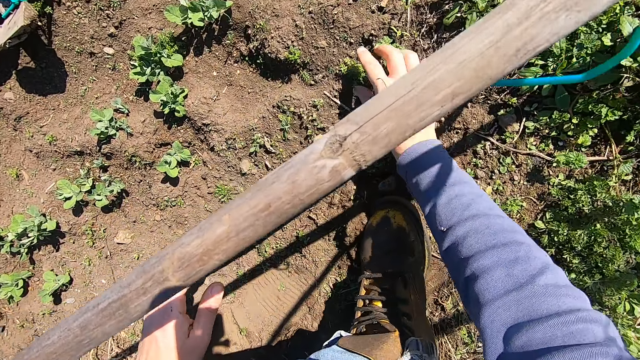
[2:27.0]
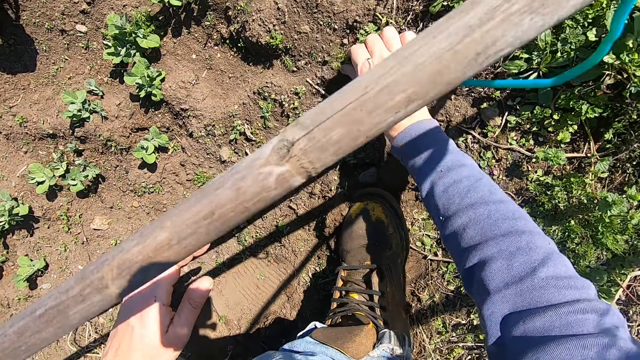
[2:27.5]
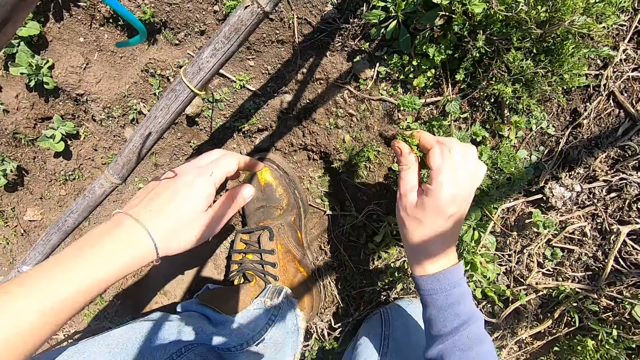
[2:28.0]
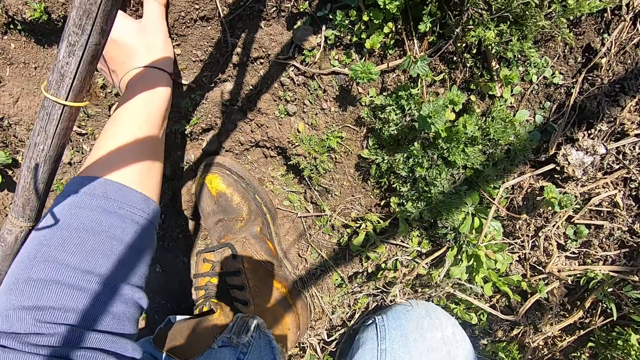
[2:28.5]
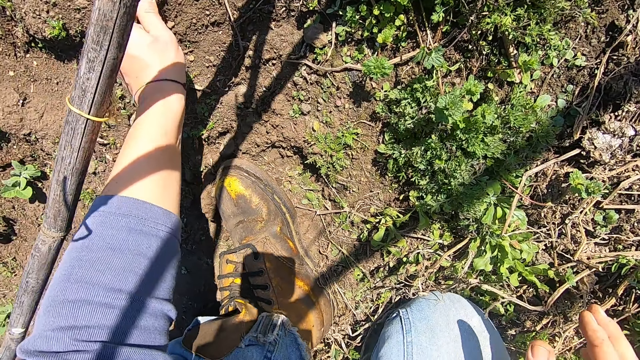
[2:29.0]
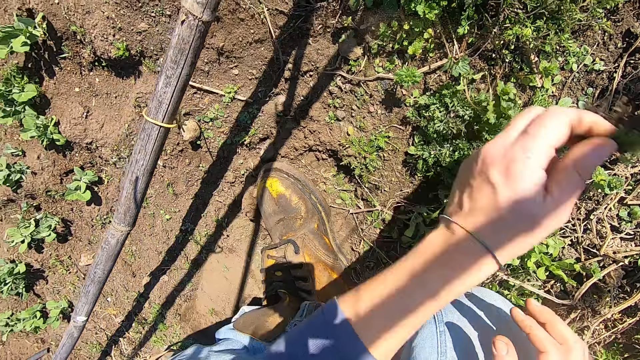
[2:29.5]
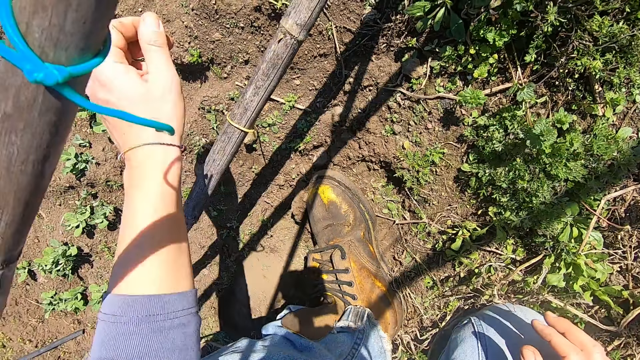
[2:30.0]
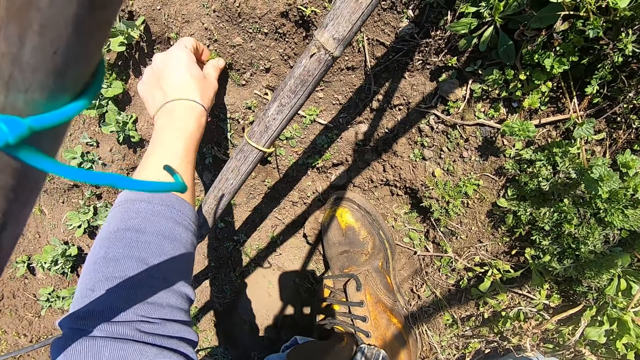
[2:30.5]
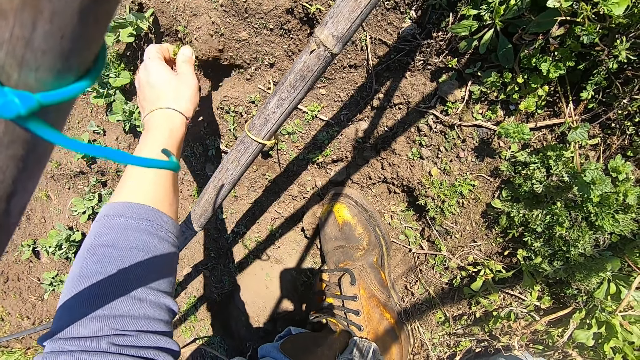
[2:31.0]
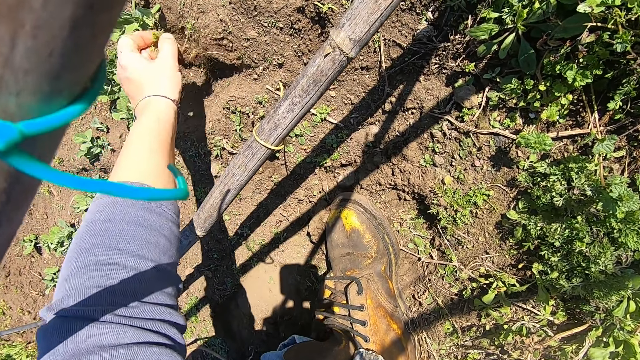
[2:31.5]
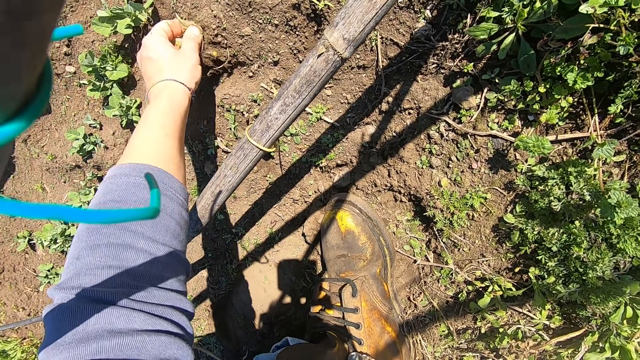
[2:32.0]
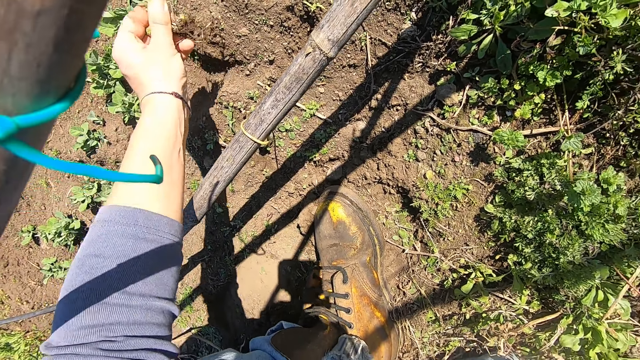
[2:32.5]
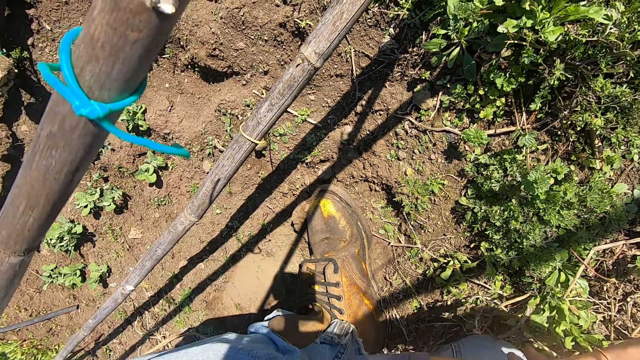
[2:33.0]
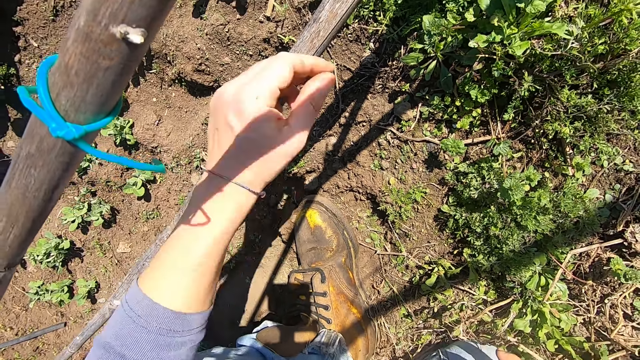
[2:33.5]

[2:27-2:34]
The camera wearer pulls out a weed plant from the ground with his right hand. He pulls out a weed plant from the ground with his left hand. He throws the weed plant away with his left hand. He pulls out a weed plant from the ground with his left hand. He holds the weed. He uproots another weed. He throws the weed plant away with his left hand.

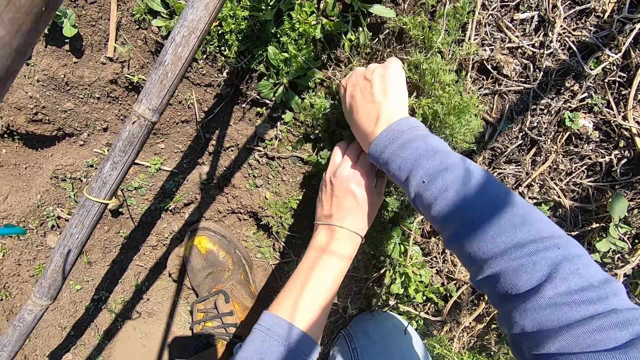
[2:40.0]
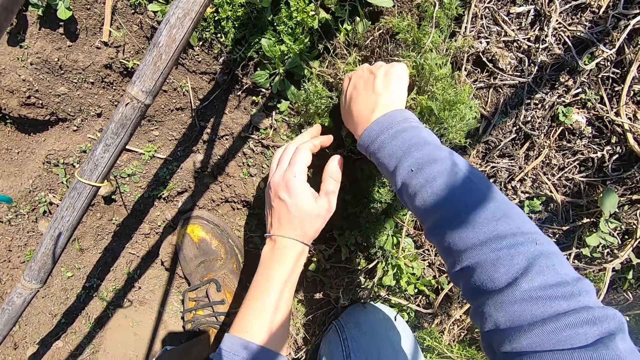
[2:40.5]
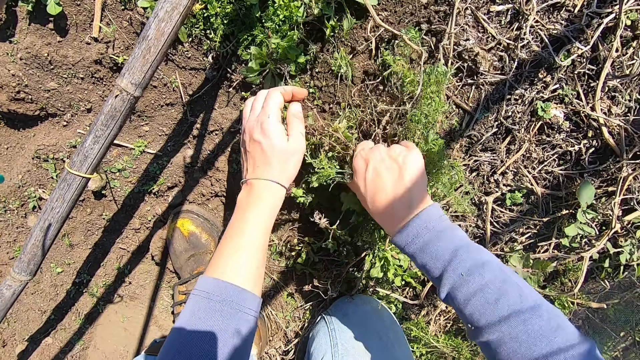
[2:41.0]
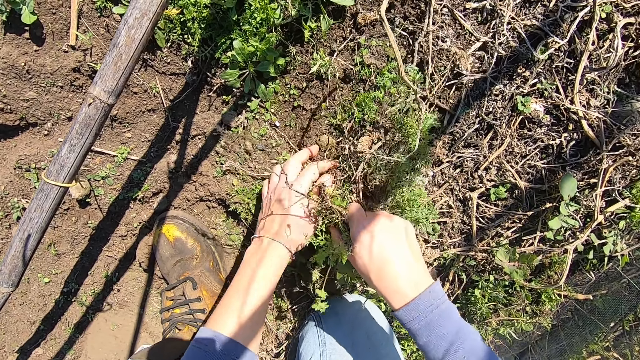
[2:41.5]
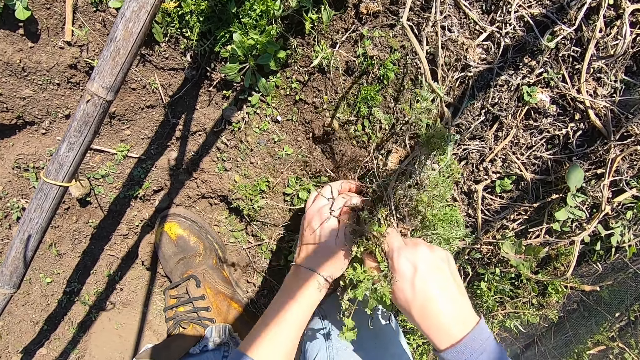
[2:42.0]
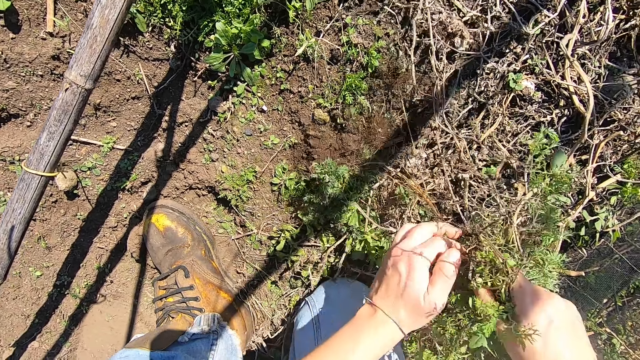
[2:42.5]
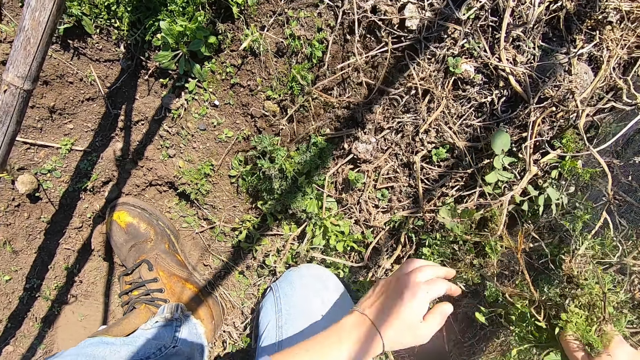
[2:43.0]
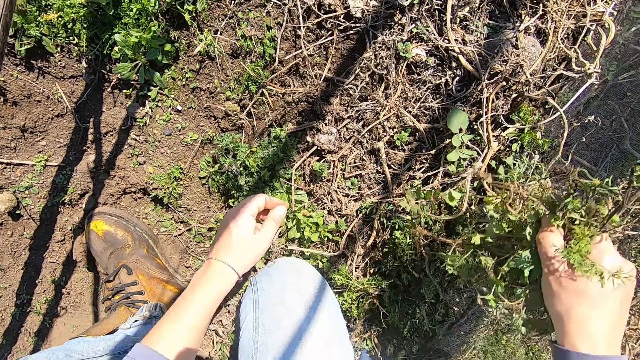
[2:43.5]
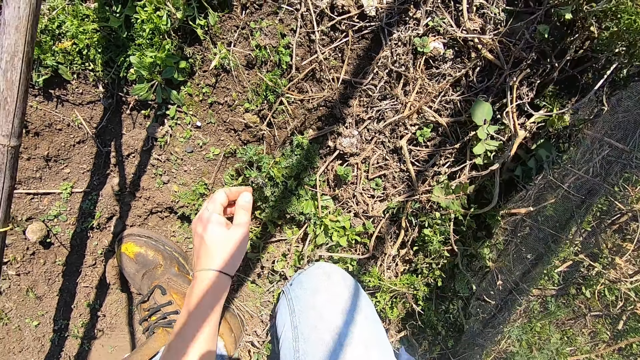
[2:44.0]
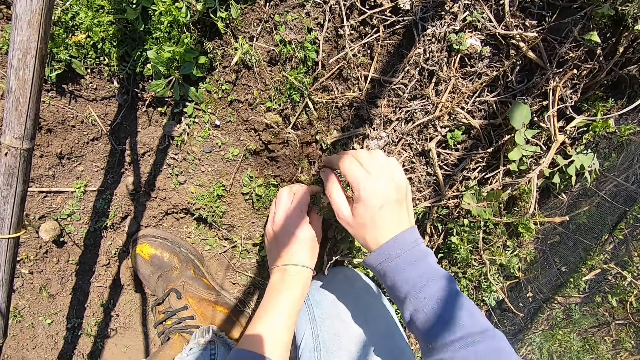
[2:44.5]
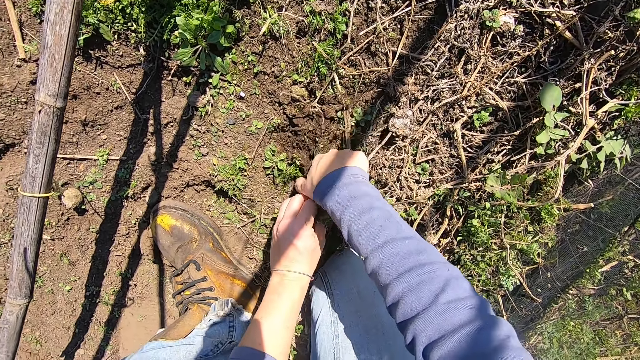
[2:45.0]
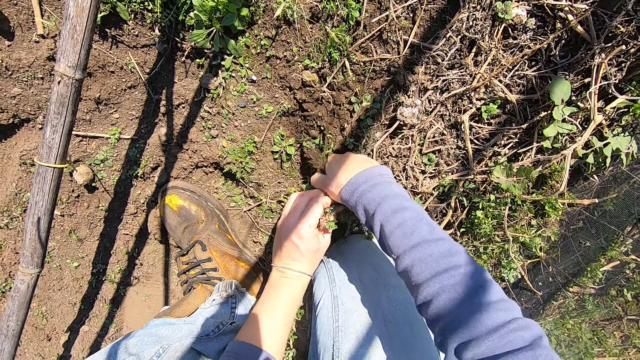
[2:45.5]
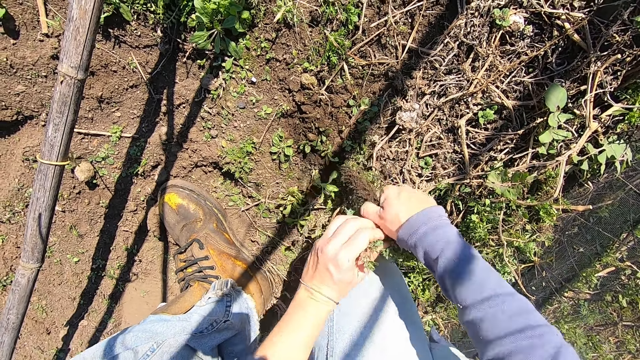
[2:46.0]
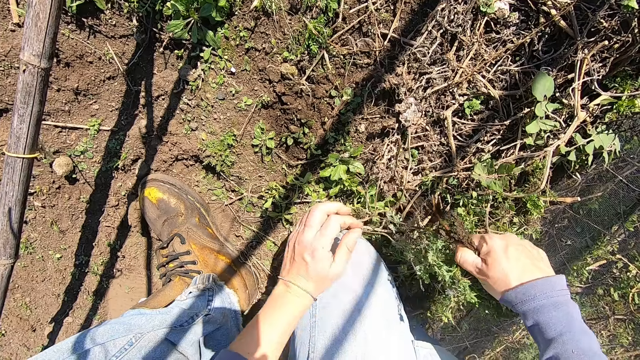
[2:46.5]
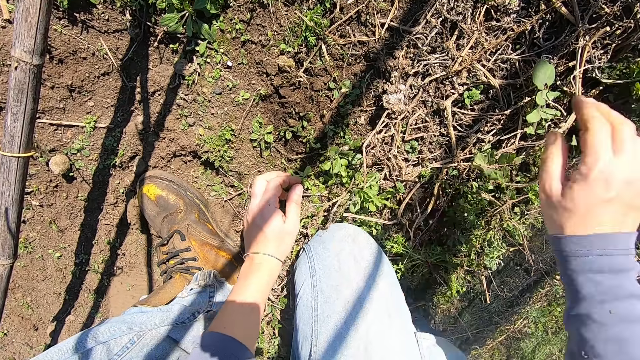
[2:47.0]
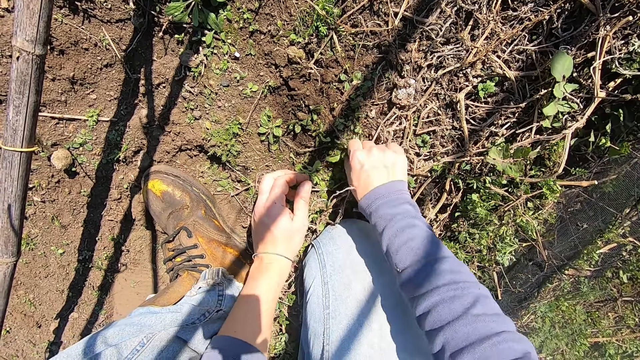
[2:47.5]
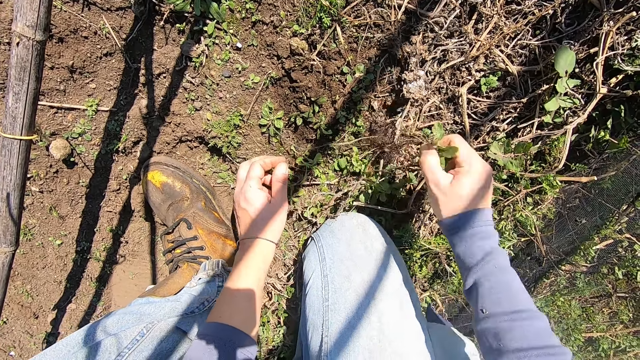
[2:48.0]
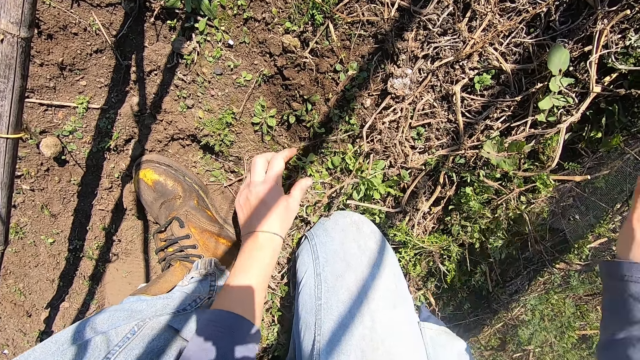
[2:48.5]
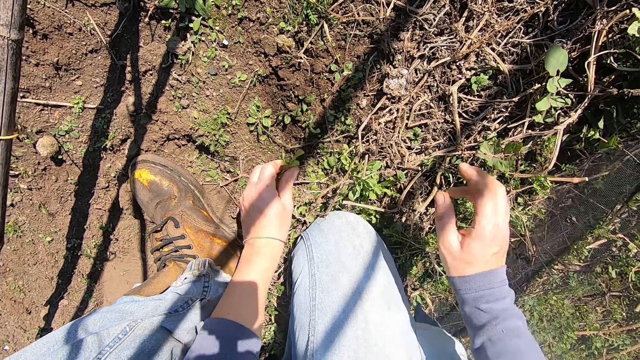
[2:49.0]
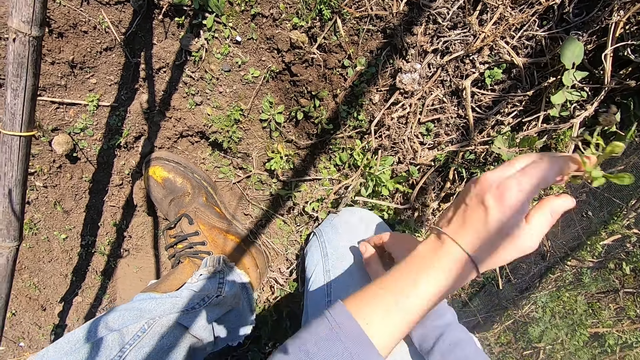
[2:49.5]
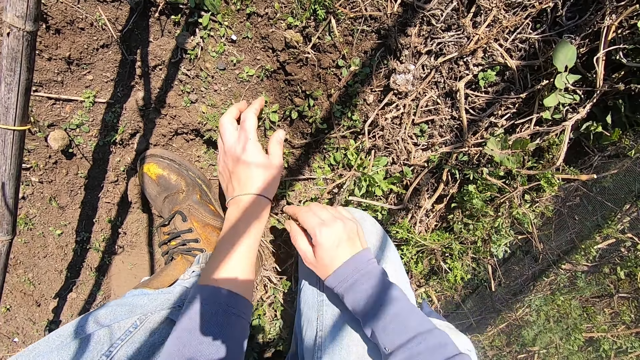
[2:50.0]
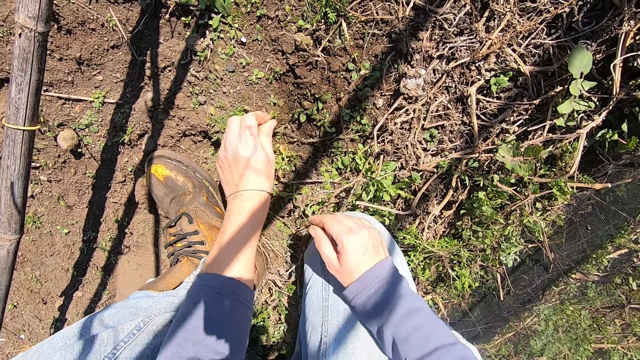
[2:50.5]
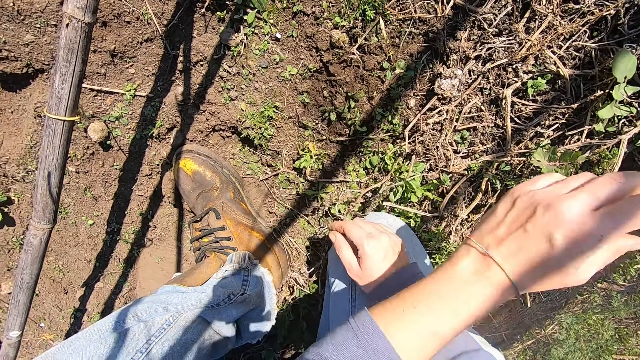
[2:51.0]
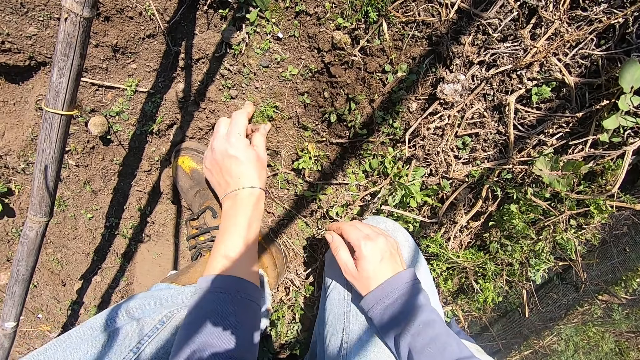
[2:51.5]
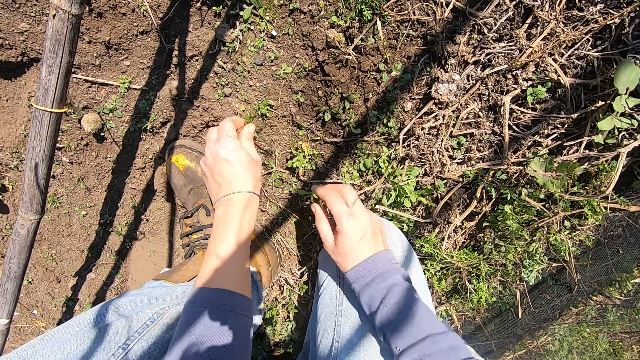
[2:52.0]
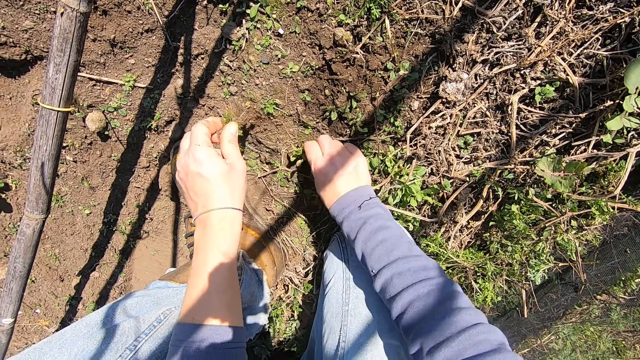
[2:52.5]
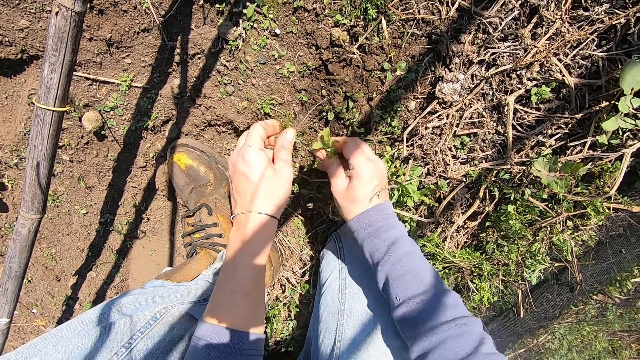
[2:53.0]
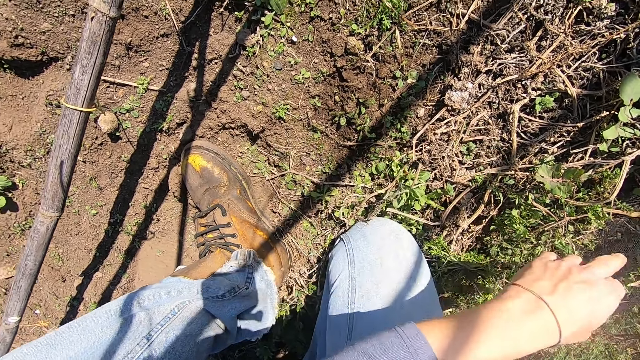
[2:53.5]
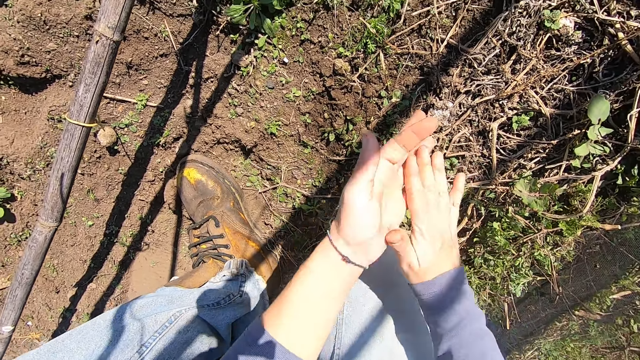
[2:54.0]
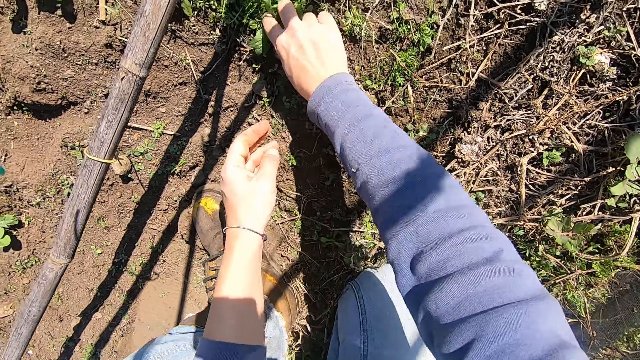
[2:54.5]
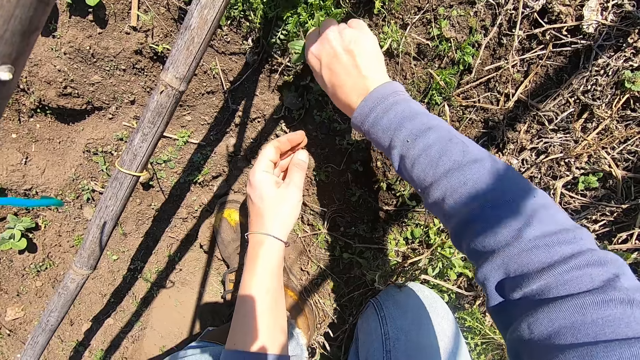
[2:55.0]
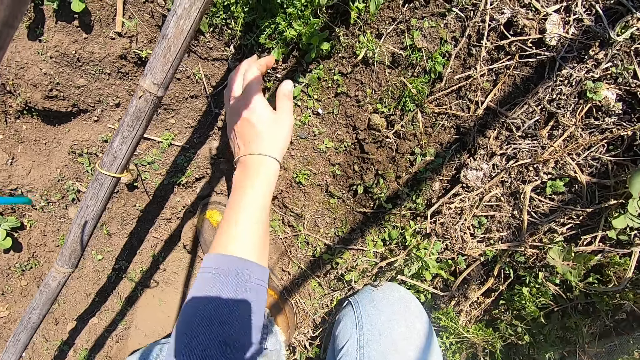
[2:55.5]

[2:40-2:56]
The camera wearer holds another weed. He throws the weed away with his right hand. He pulls out a weed plant from the ground with both hands. He throws the weed plant away with his right hand. He pulls out a weed plant from the ground with his right hand. He throws the weed plant away with his right hand. He pulls out a weed plant from the ground with his left hand. He throws the weed plant away with his left hand. He pulls out a weed plant from the ground with his left hand. He throws the weed plant away with his left hand. He pulls out a weed plant from the ground with his left hand. He pulls out a weed plant from the ground with his right hand. He holds the weed. He throws the weed plants in both hands away. He rubs his hands over each other. He pulls out a weed plant from the ground with his right hand. He holds another weed. He cuts the weed. He throws the weed plant in his right hand away.
